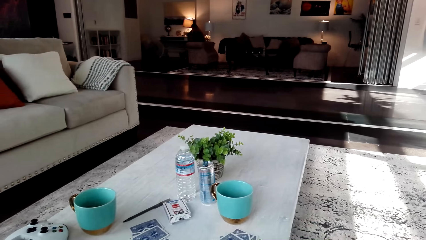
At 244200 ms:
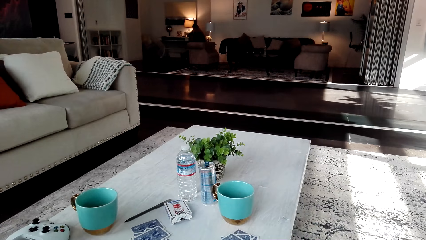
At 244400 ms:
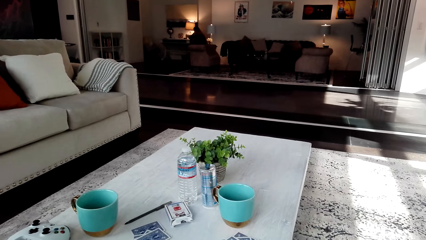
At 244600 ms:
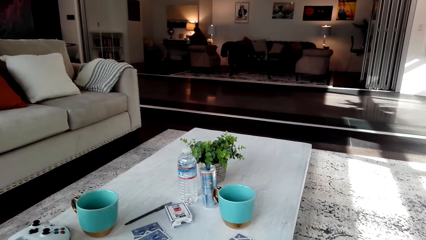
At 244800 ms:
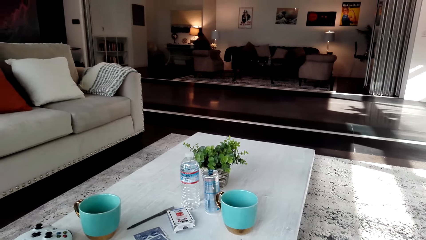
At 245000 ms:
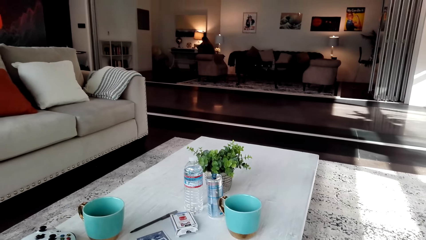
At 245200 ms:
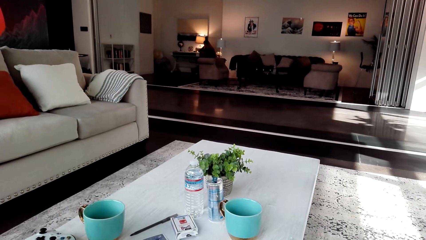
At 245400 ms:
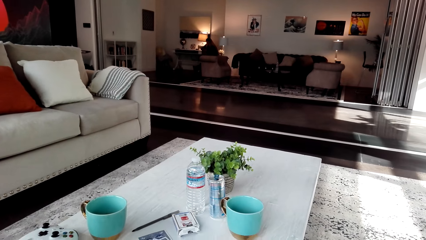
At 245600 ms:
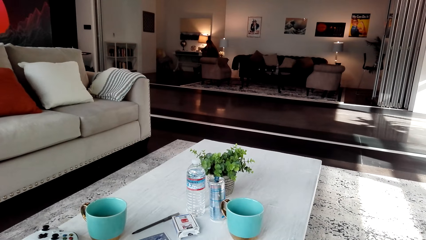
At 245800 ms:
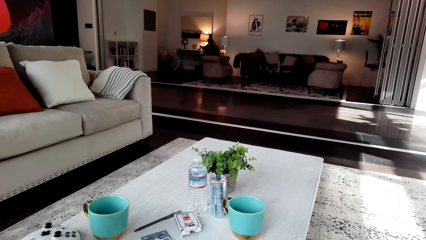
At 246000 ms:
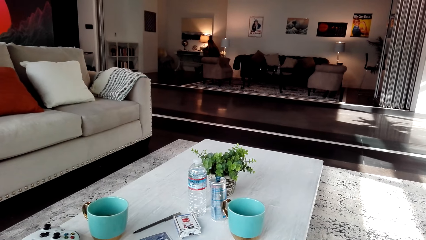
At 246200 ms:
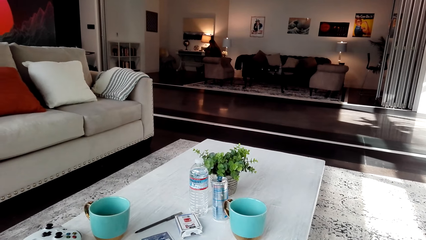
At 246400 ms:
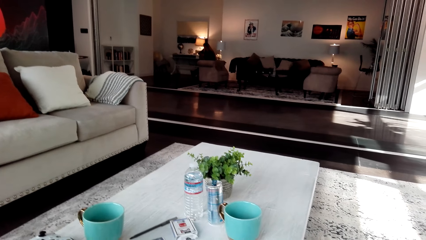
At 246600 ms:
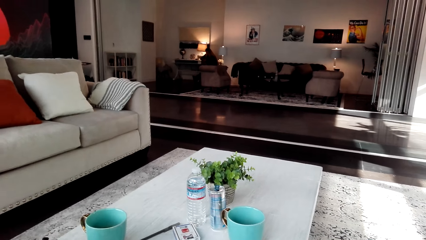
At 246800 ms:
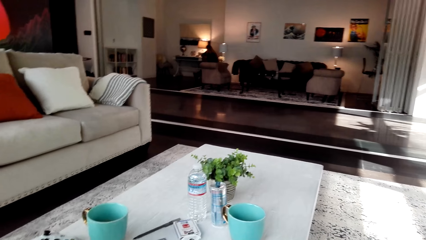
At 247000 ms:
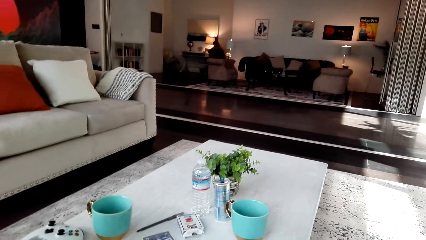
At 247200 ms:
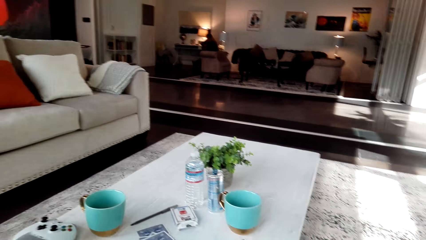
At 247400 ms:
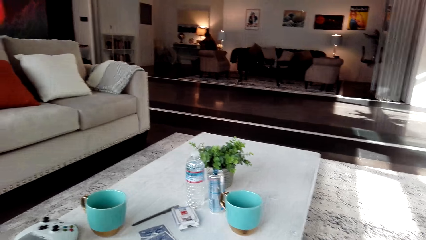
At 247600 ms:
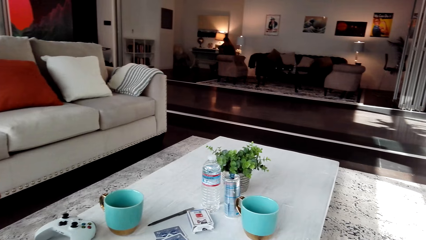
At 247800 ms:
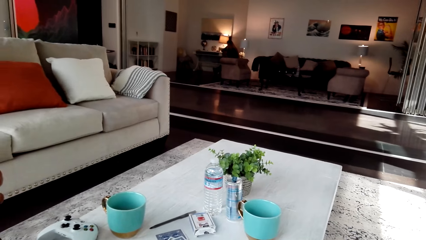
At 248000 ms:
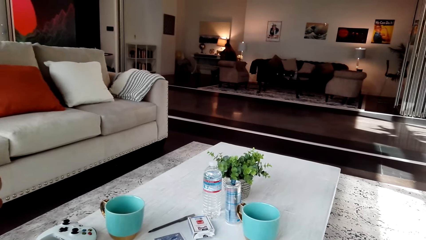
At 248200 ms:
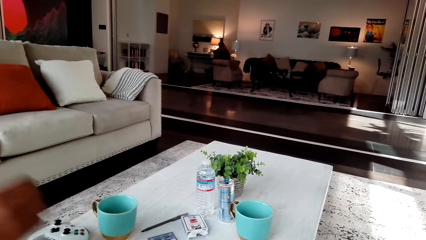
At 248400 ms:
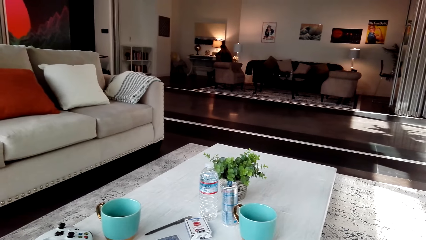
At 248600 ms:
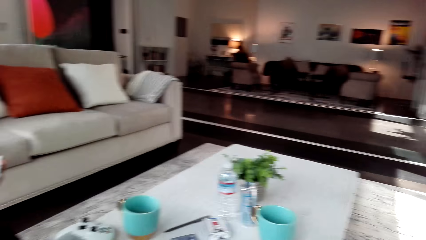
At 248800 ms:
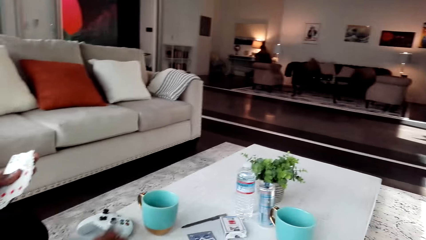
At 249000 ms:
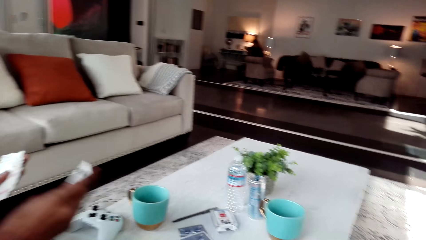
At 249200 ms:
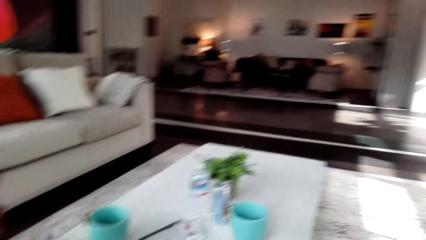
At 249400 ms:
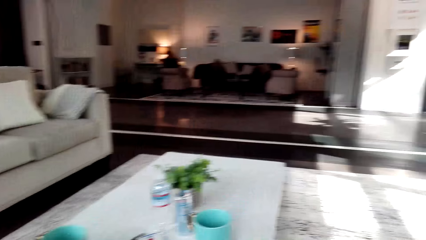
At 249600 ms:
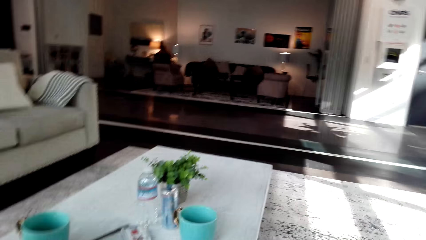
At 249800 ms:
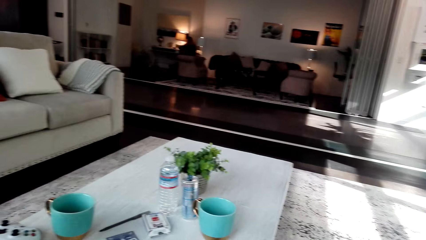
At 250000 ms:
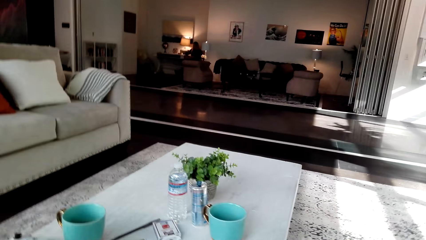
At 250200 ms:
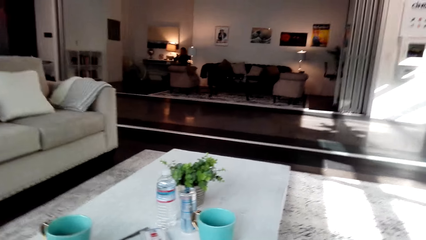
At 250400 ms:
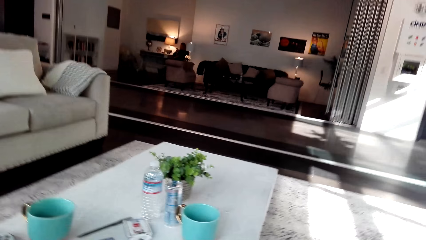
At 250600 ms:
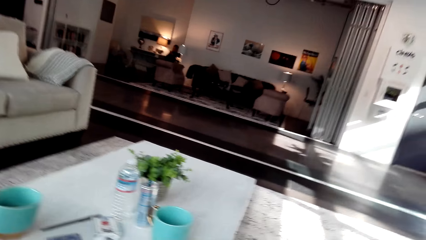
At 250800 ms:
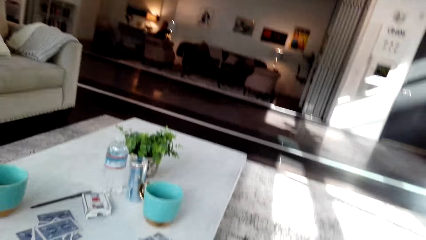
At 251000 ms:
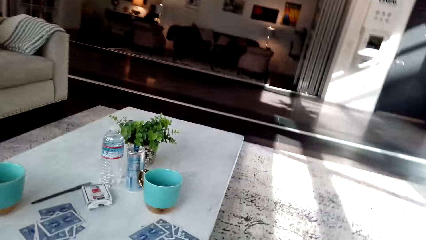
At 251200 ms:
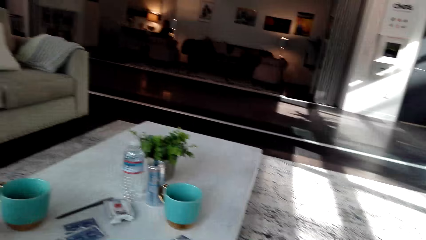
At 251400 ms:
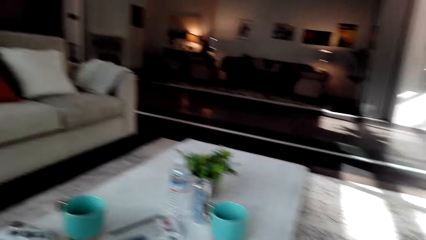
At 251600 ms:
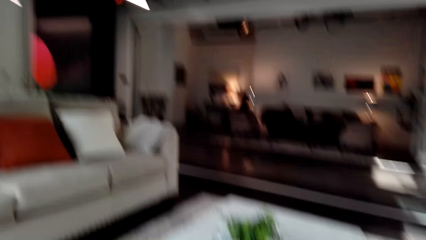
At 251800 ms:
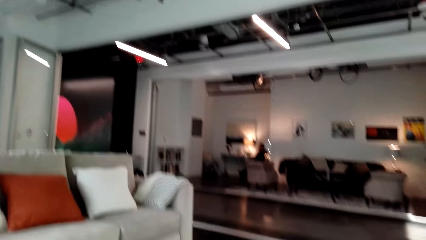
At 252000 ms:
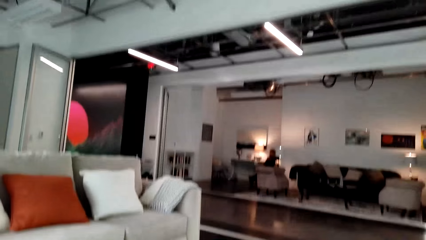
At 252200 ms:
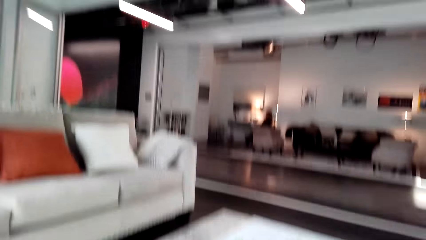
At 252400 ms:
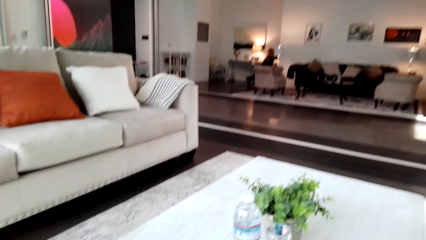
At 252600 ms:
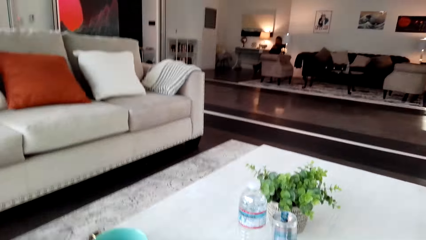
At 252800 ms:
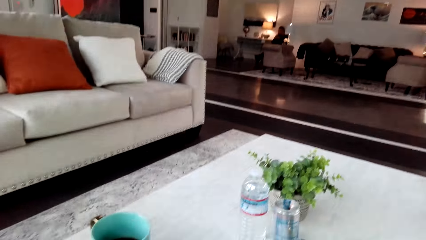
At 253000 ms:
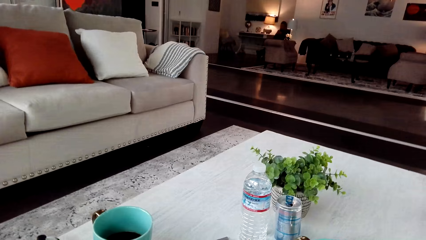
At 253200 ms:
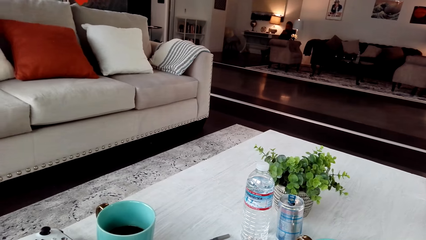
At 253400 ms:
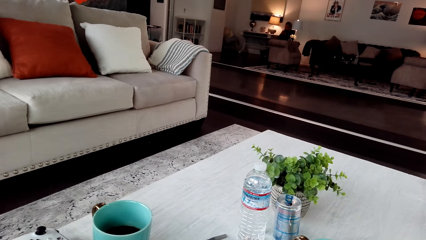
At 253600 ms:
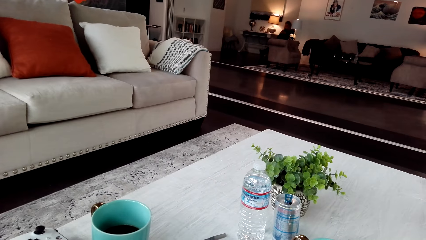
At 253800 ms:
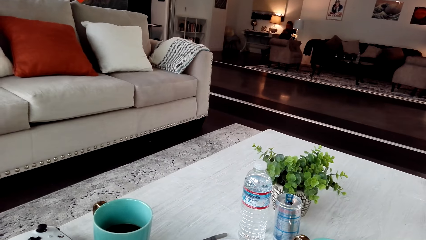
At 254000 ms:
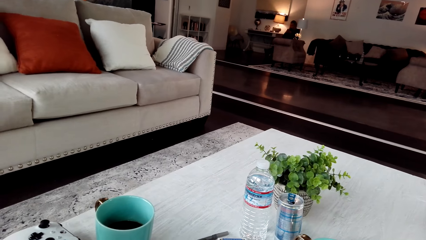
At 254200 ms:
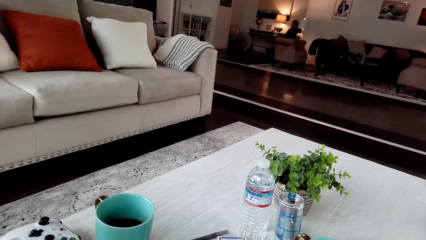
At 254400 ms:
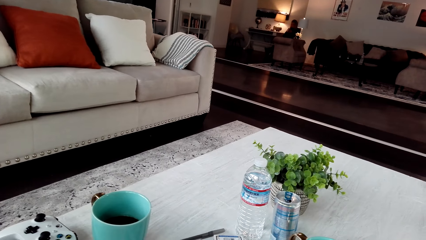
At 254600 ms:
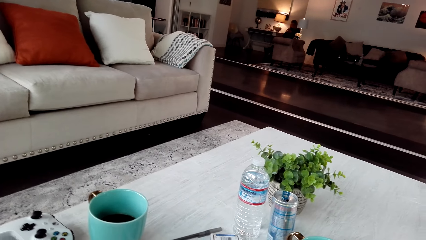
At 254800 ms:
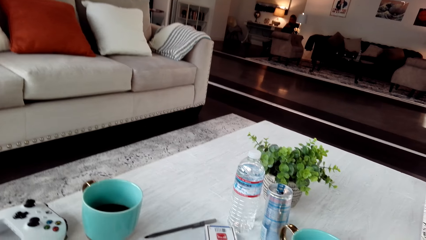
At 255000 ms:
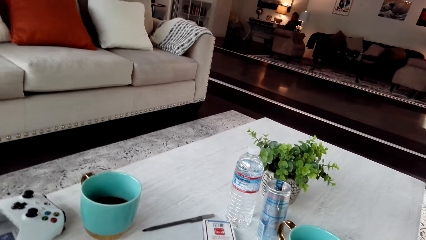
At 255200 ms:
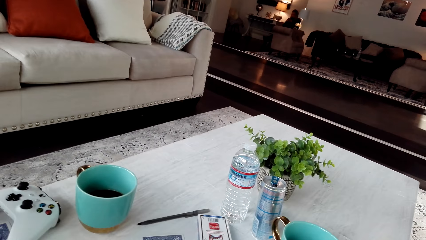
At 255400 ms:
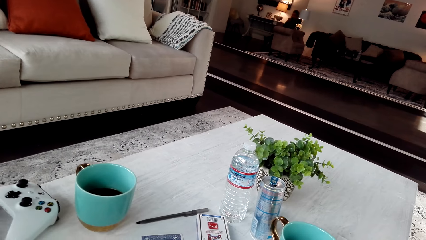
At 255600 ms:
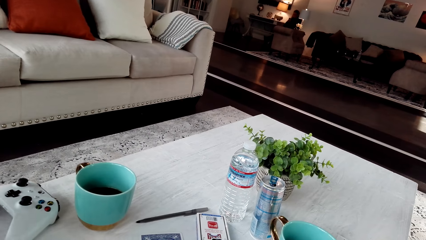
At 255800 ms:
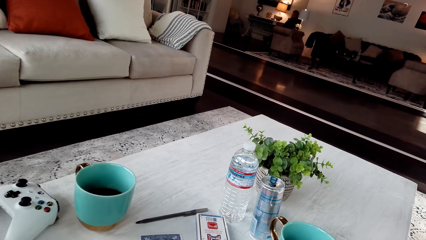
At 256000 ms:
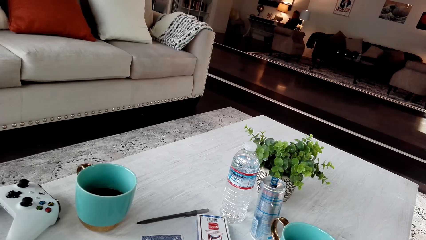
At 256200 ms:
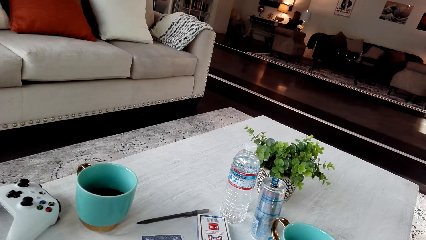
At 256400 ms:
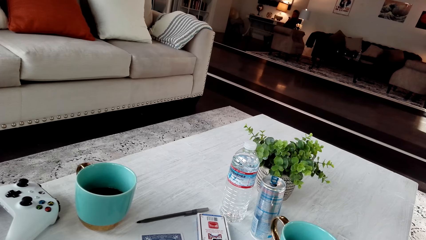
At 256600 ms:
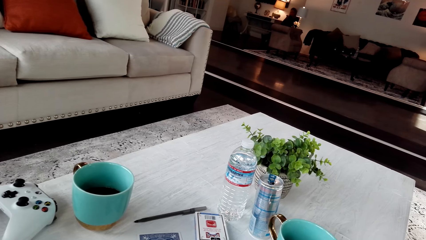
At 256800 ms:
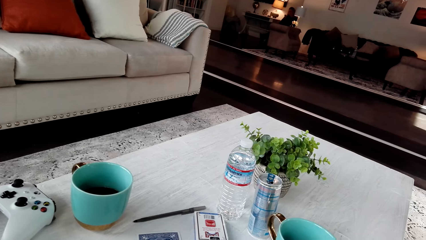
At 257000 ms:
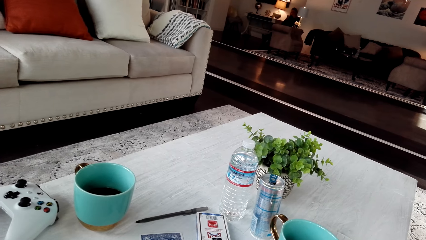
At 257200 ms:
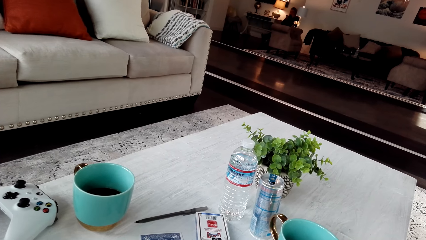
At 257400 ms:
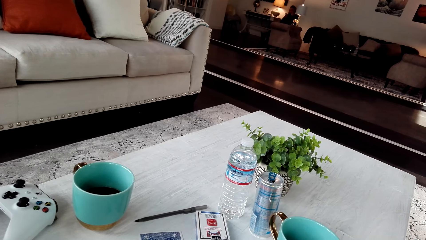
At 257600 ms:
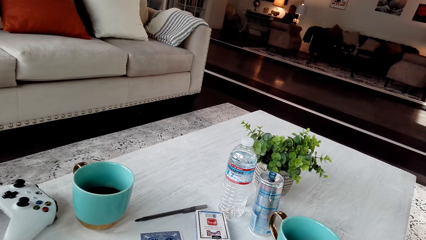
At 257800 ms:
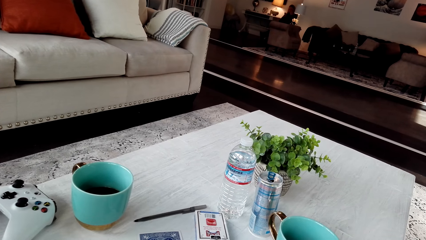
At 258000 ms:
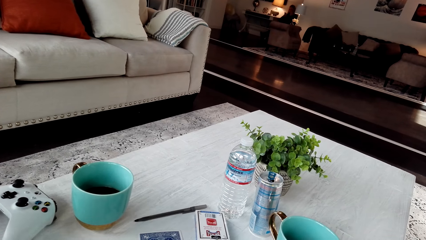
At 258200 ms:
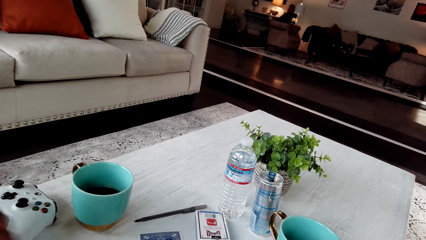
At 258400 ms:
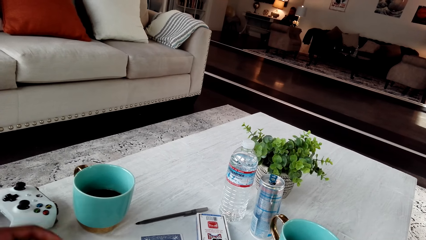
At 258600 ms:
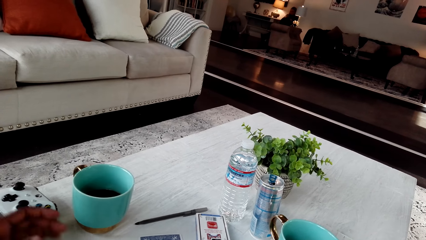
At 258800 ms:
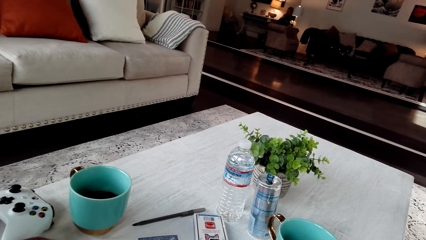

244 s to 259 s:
The camera wearer is looking on her cards. They look around.
